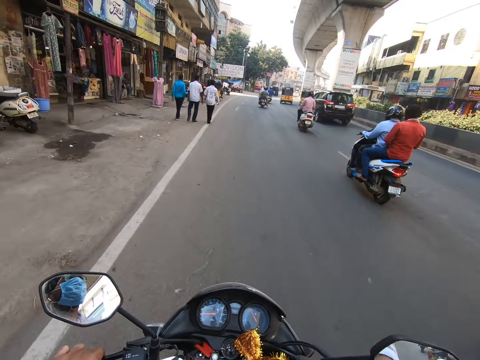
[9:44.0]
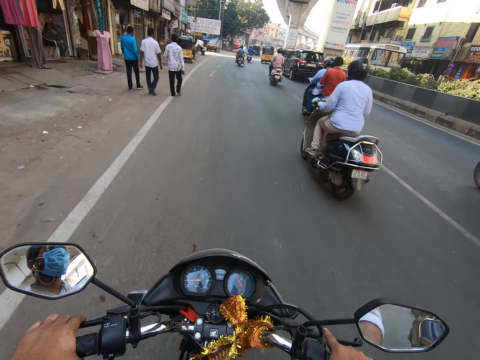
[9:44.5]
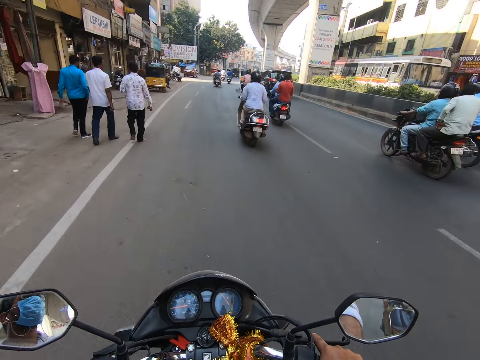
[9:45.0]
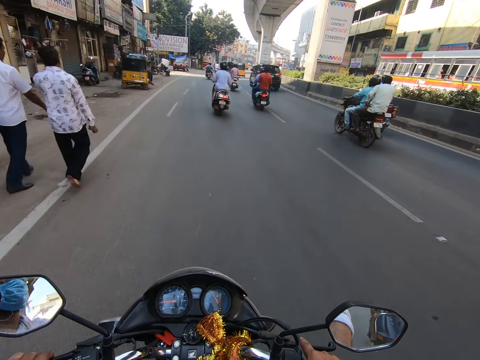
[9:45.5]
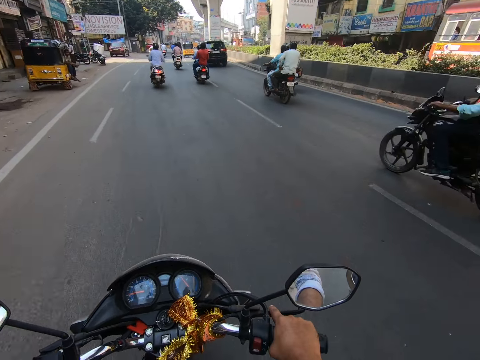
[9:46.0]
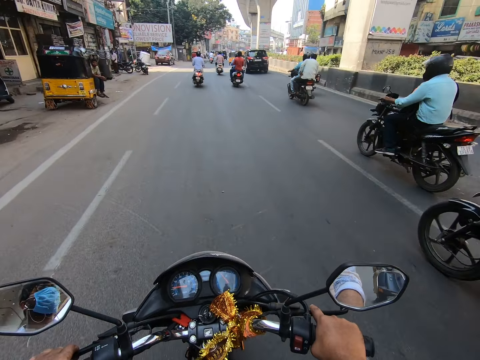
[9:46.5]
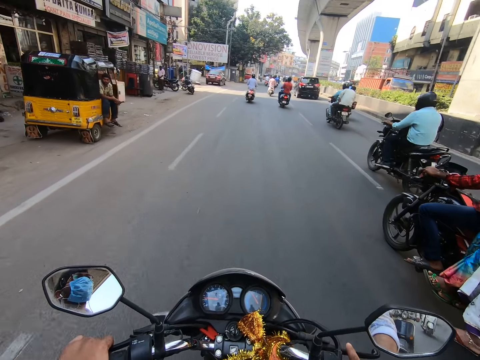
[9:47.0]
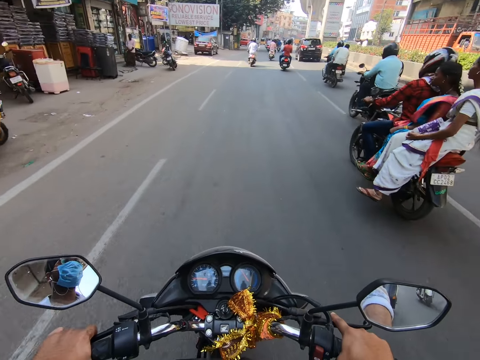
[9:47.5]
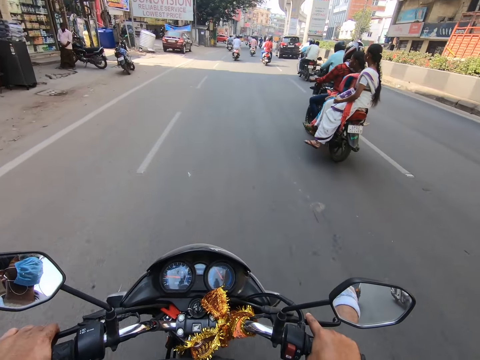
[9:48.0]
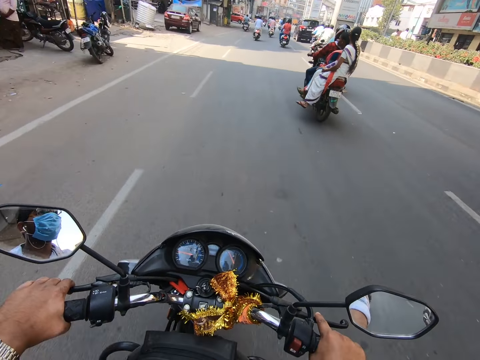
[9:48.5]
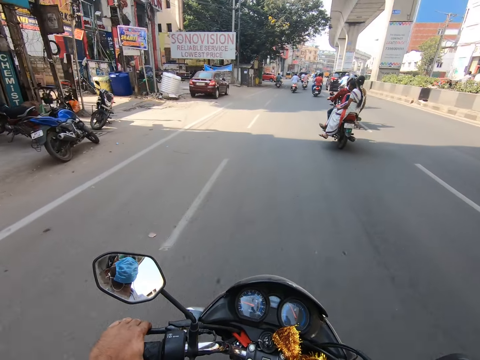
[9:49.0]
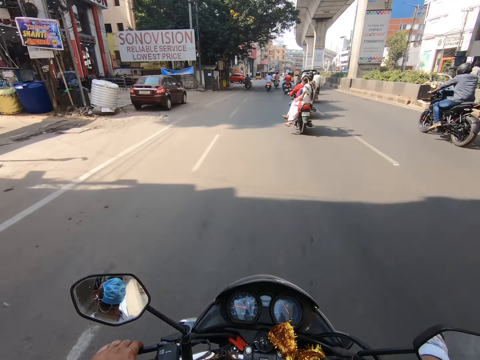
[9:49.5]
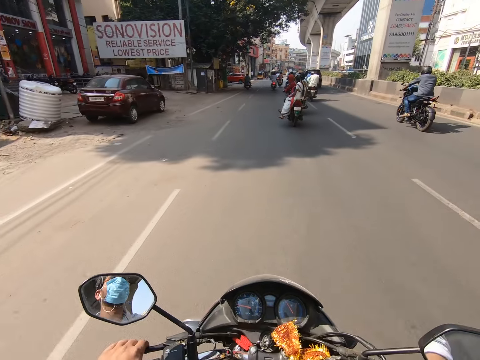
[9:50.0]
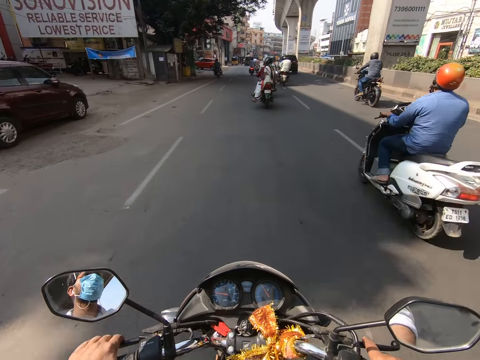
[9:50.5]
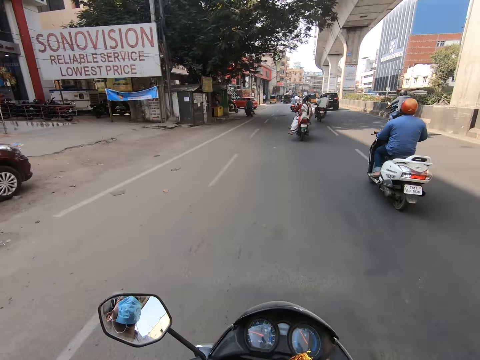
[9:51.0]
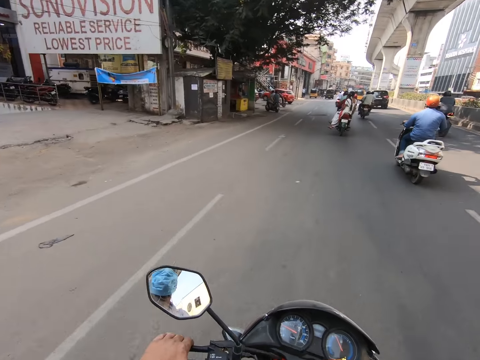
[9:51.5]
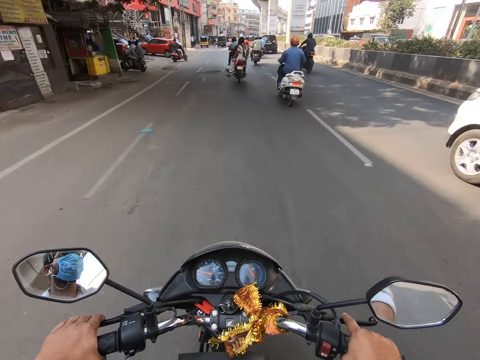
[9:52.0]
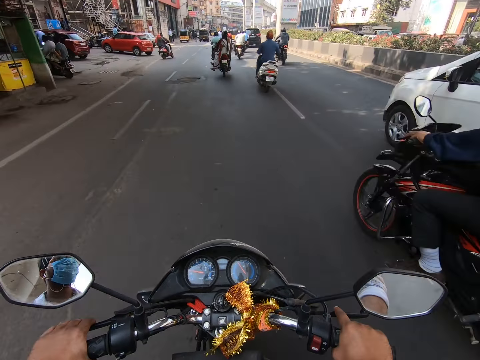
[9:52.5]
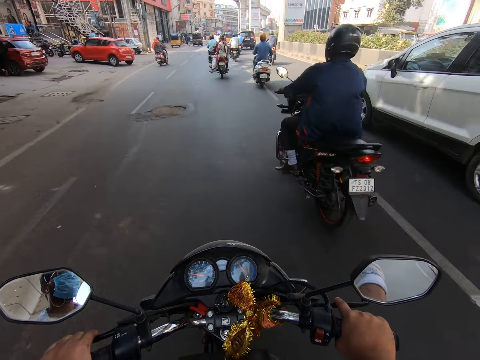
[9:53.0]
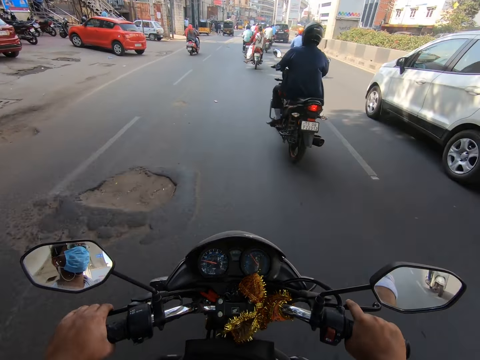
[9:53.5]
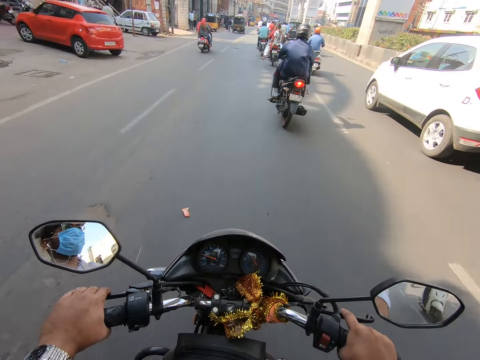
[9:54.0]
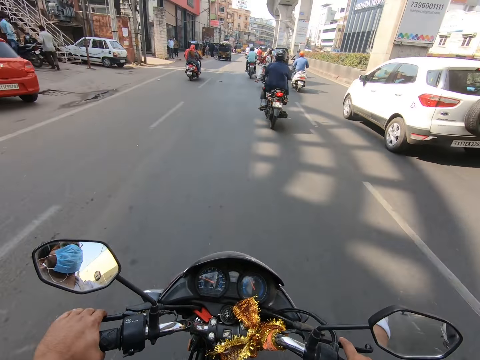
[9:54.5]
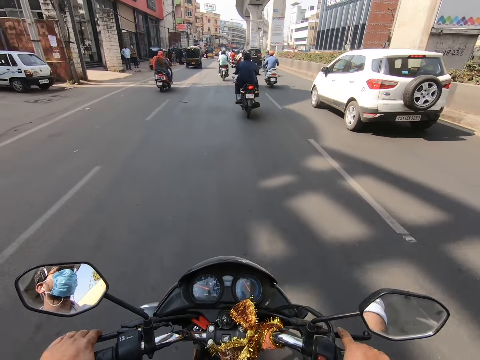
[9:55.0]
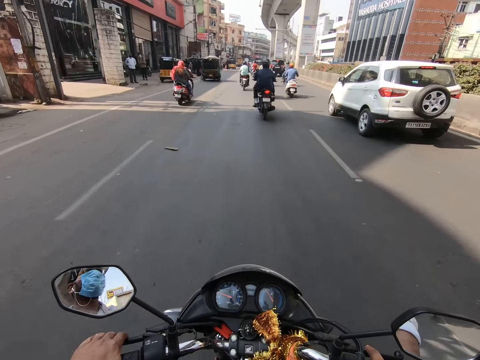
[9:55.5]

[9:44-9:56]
The camera wearer rides the motorcycle on the road with his hands.

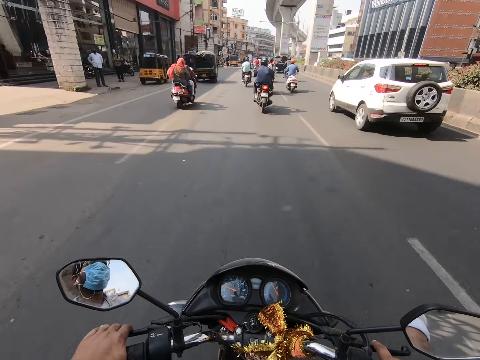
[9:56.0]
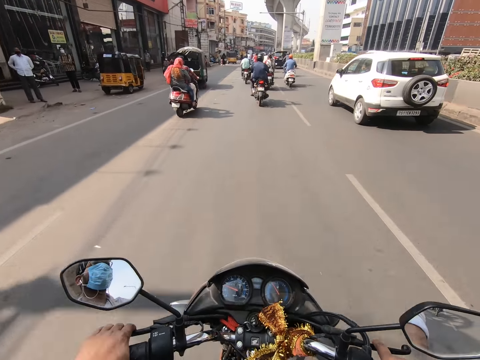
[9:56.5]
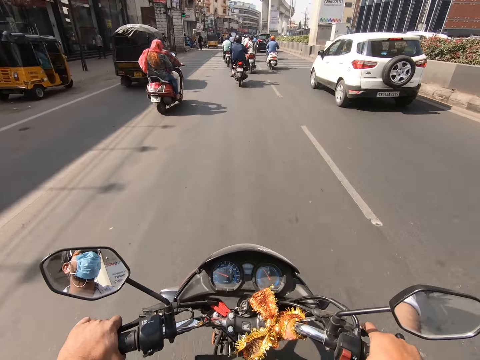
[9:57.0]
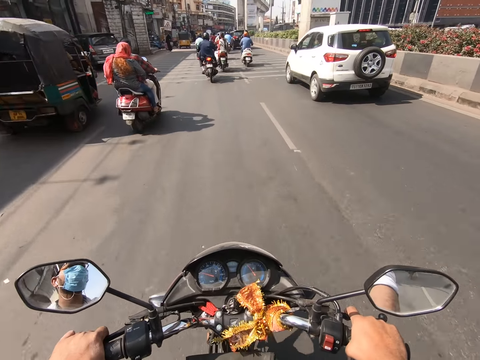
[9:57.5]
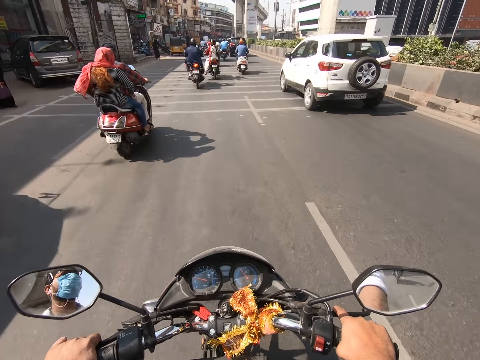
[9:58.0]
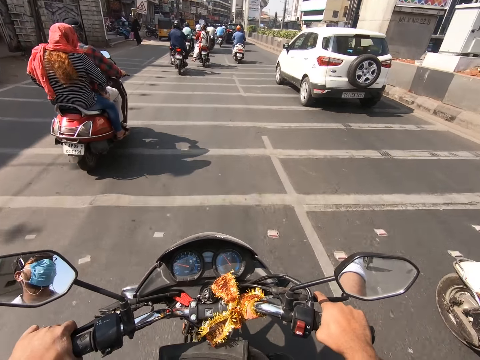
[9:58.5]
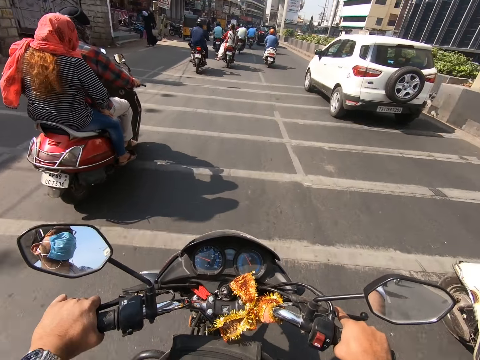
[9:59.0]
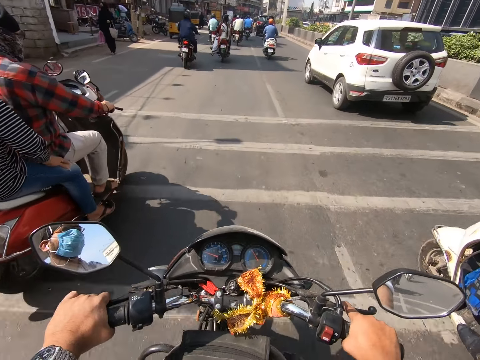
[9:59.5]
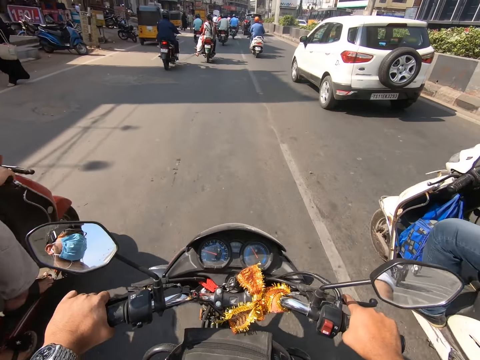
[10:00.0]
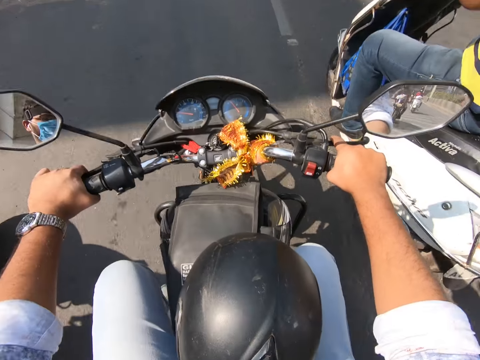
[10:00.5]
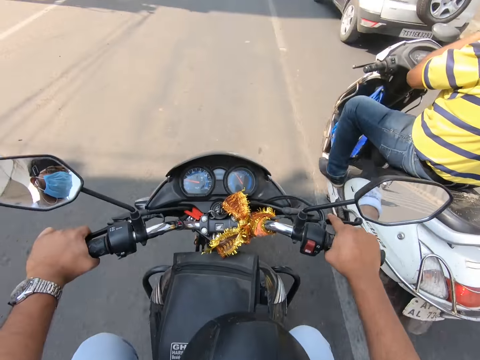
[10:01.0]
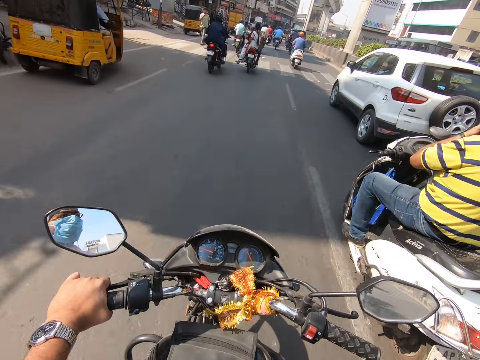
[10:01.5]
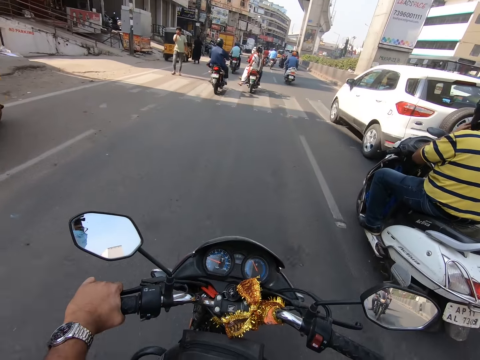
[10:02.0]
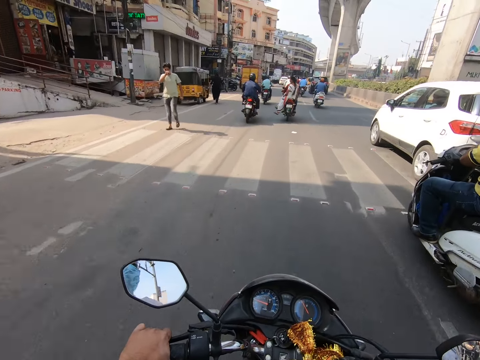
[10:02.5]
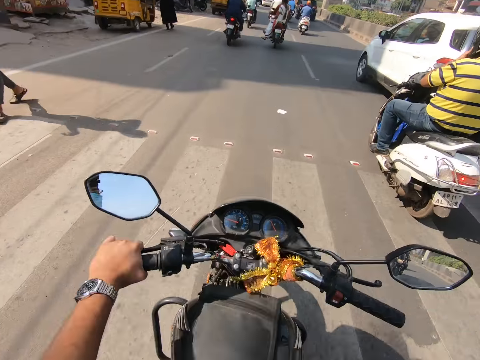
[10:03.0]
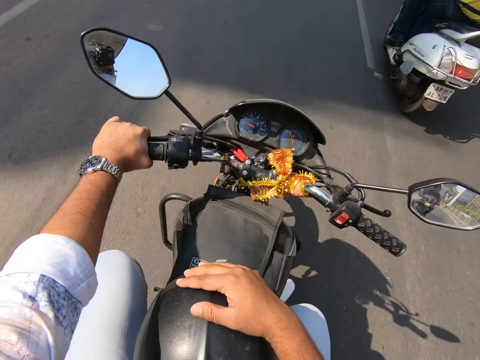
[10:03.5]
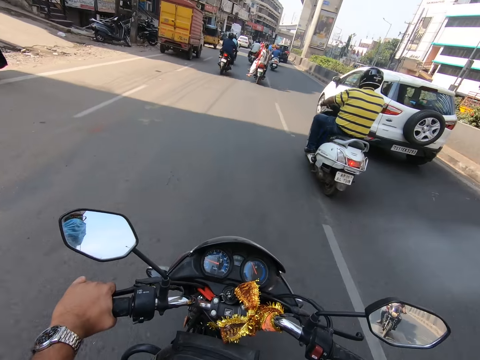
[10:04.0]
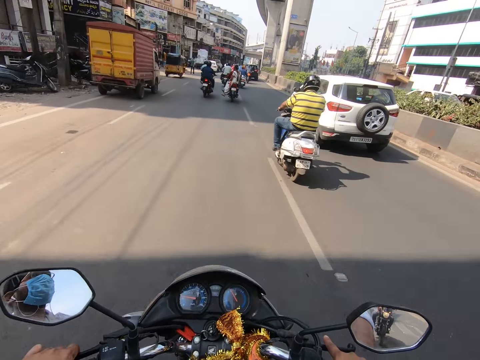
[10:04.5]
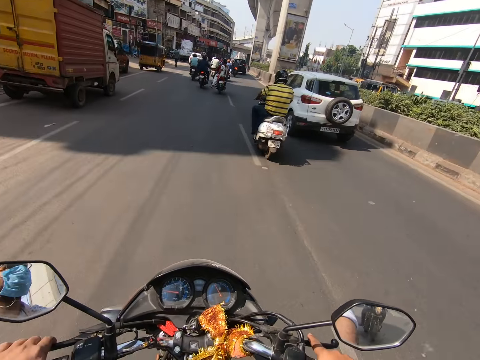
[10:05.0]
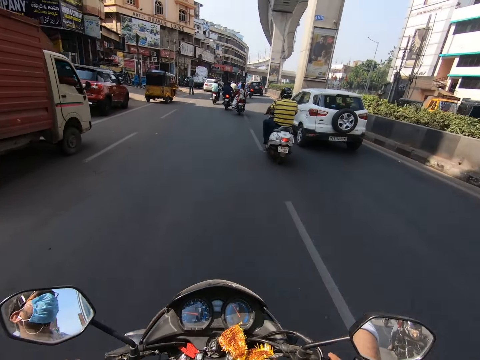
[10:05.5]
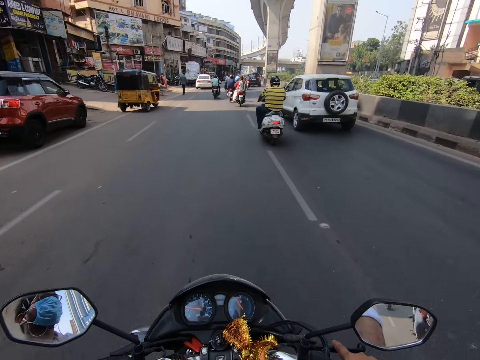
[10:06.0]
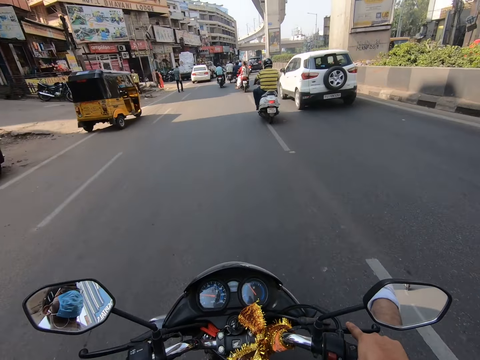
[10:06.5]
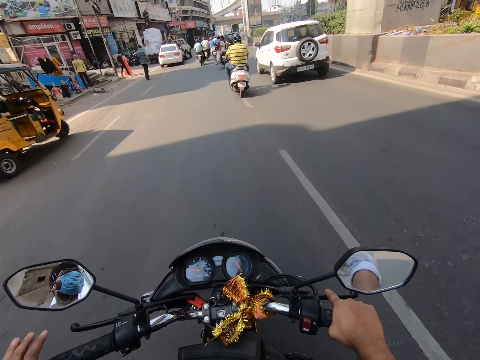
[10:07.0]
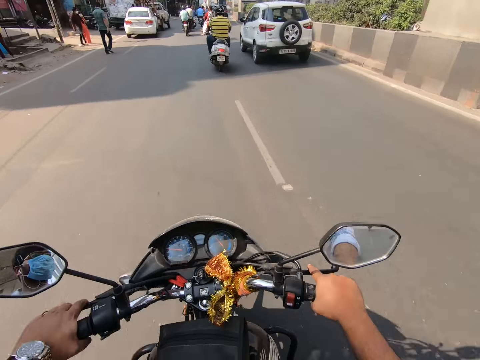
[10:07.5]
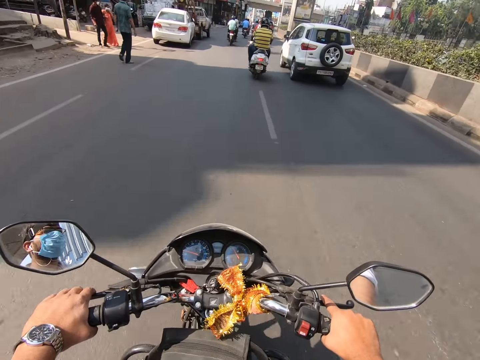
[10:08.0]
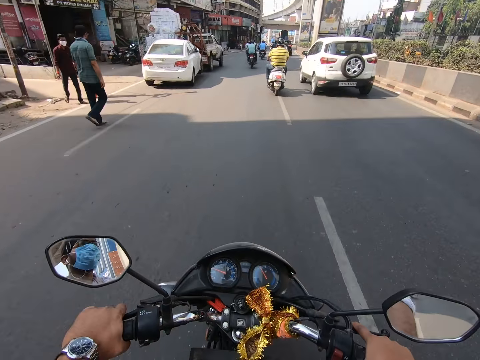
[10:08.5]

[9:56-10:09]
The camera wearer holds the helmet with the right hand.

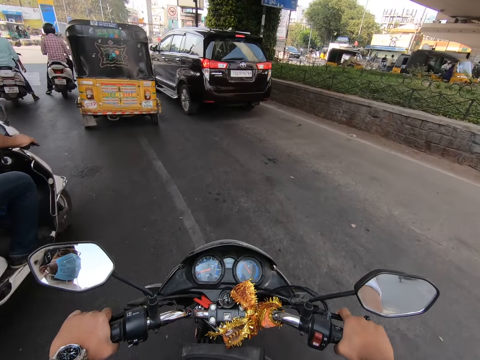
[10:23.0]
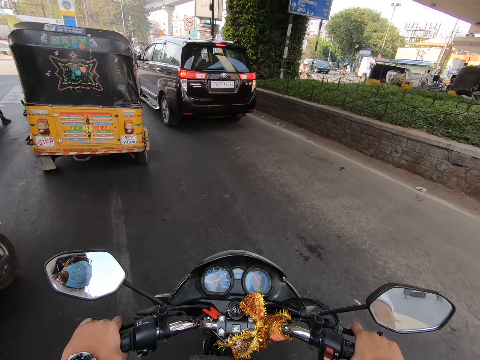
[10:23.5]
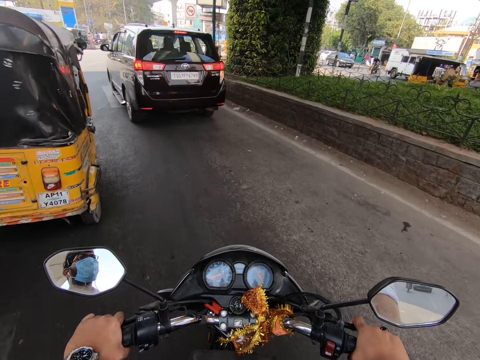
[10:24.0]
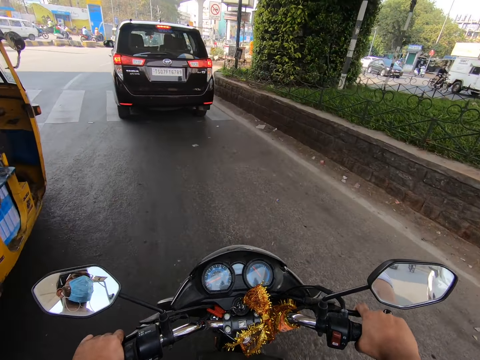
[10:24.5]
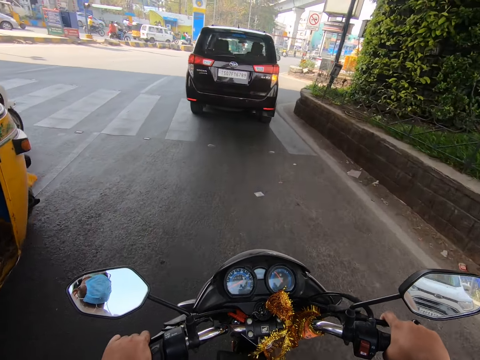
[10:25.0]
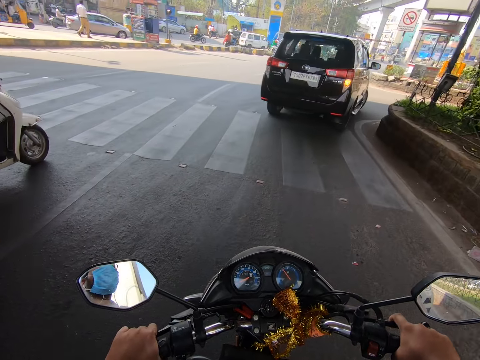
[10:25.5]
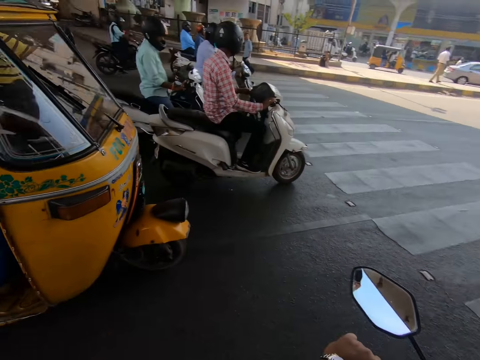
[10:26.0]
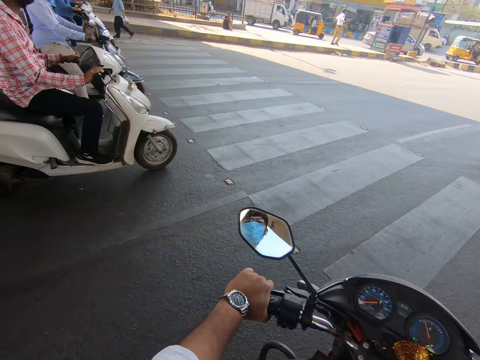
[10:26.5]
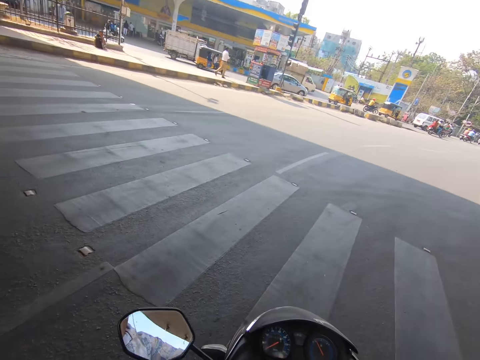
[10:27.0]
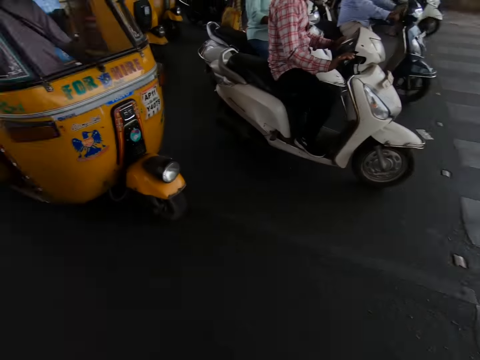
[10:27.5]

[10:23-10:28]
The camera wearer overtakes. They stop the motorcycle at a crossroad.
